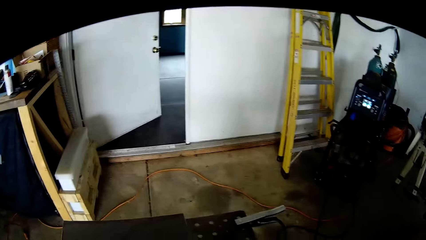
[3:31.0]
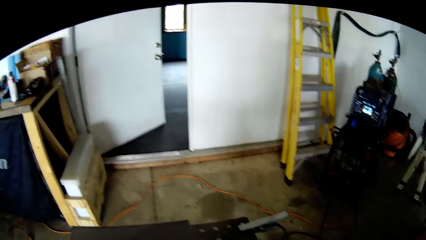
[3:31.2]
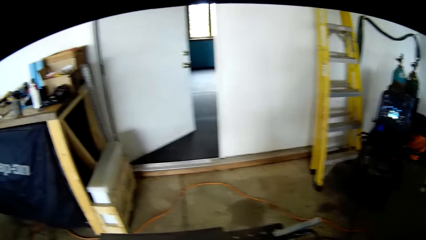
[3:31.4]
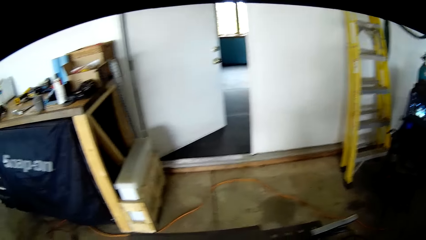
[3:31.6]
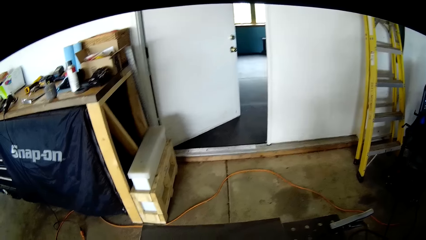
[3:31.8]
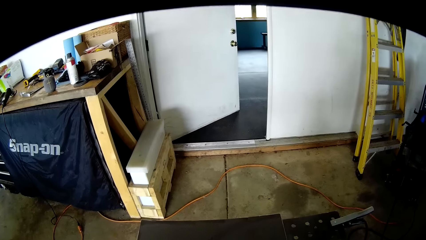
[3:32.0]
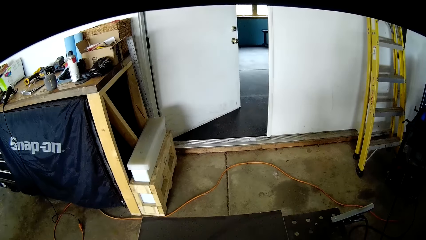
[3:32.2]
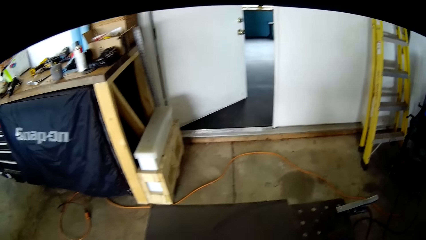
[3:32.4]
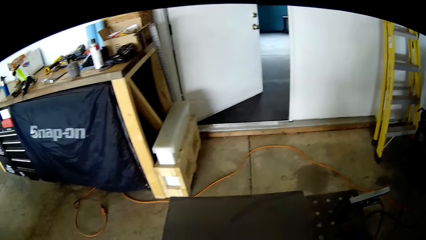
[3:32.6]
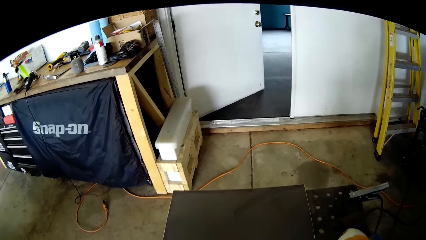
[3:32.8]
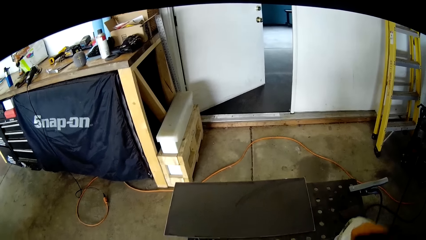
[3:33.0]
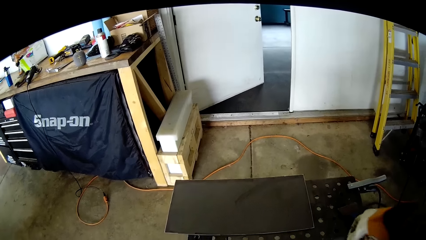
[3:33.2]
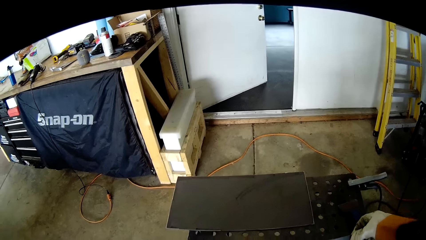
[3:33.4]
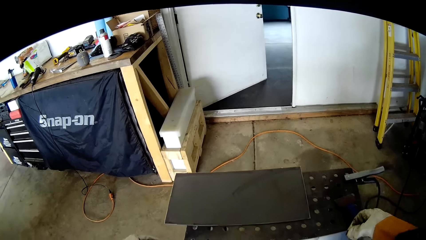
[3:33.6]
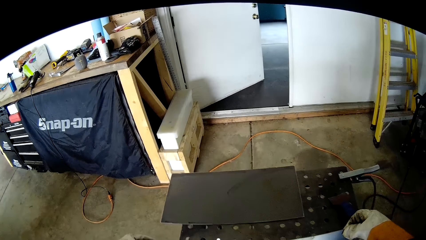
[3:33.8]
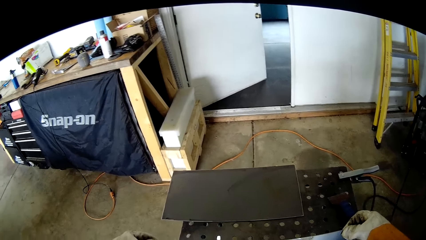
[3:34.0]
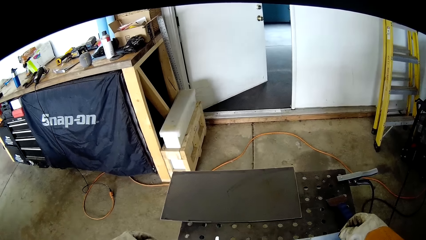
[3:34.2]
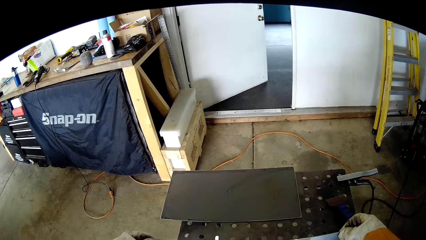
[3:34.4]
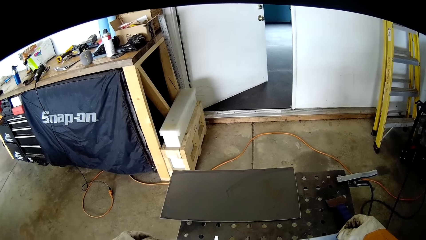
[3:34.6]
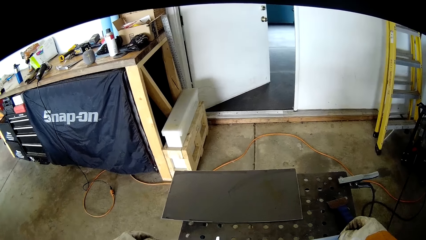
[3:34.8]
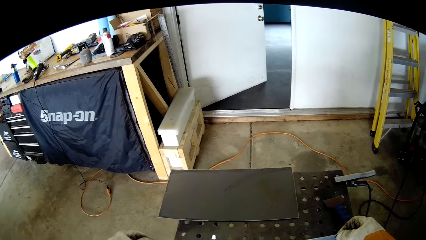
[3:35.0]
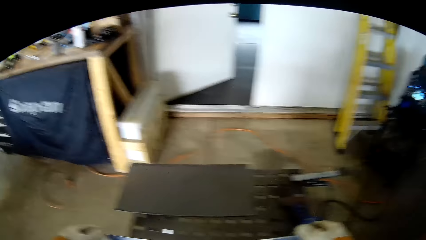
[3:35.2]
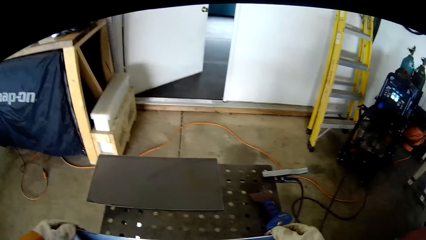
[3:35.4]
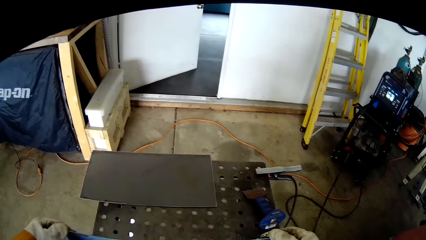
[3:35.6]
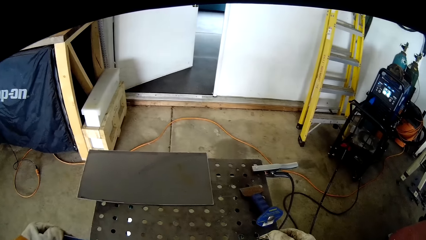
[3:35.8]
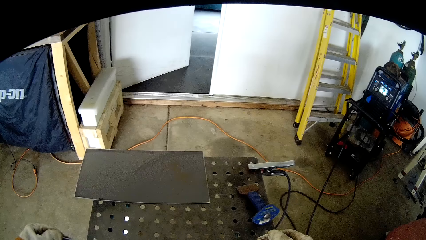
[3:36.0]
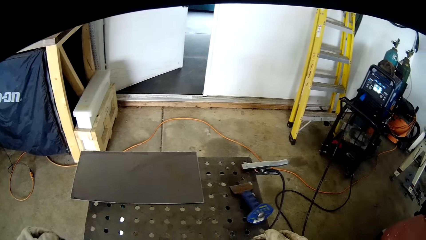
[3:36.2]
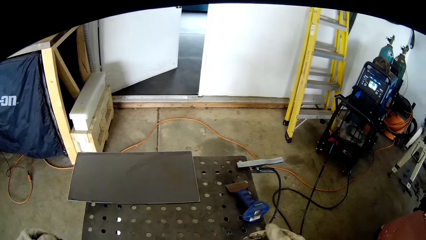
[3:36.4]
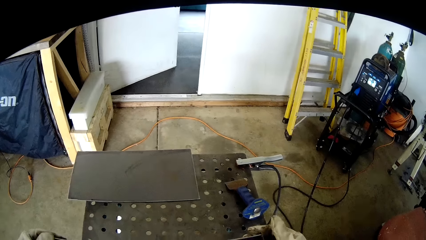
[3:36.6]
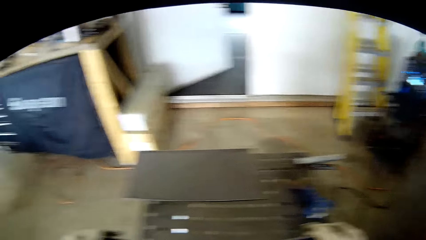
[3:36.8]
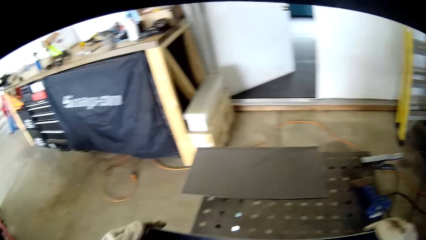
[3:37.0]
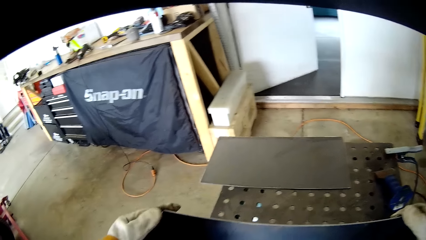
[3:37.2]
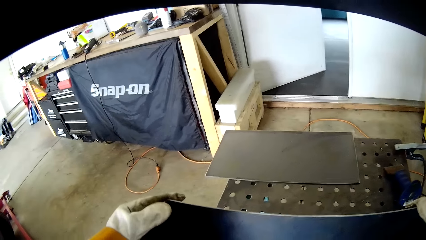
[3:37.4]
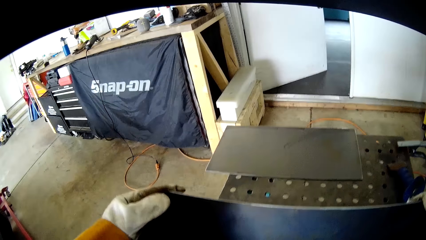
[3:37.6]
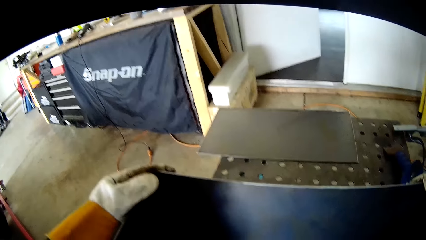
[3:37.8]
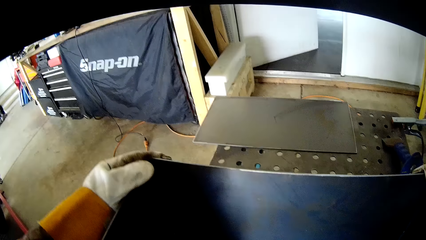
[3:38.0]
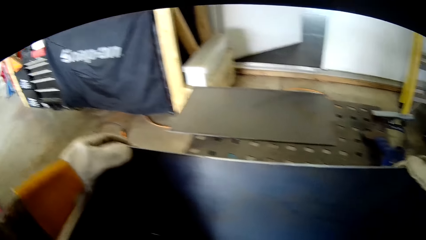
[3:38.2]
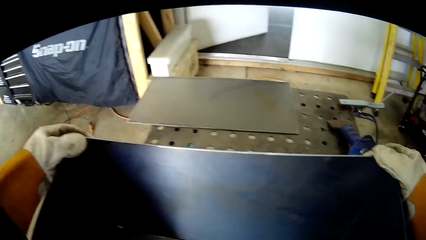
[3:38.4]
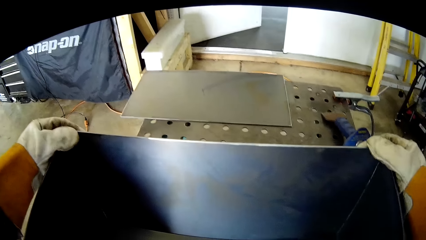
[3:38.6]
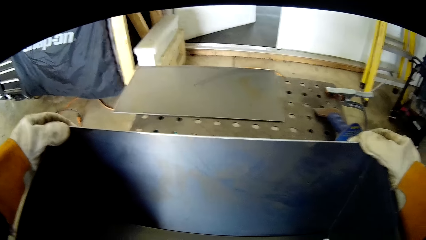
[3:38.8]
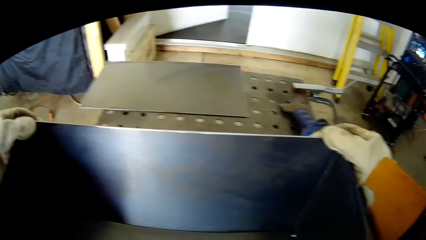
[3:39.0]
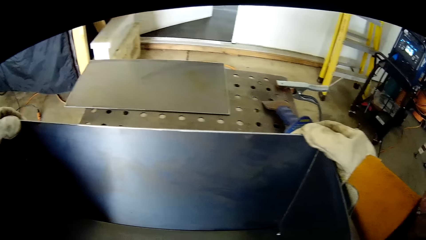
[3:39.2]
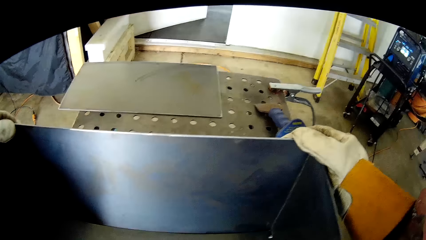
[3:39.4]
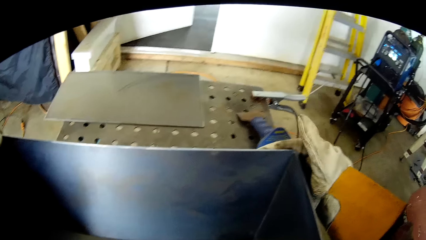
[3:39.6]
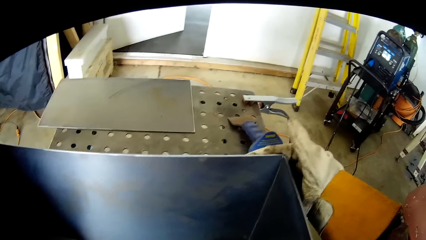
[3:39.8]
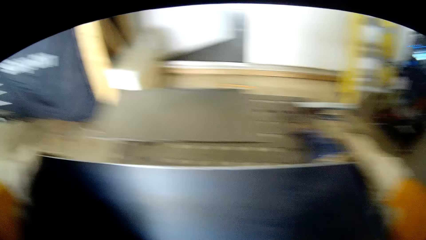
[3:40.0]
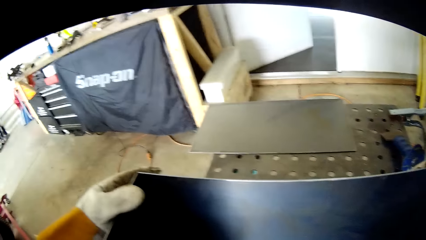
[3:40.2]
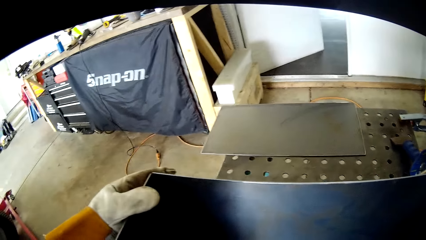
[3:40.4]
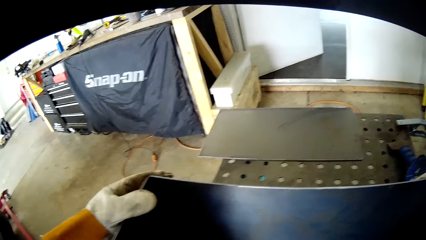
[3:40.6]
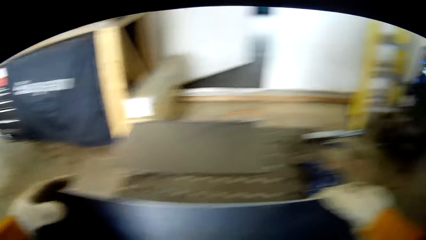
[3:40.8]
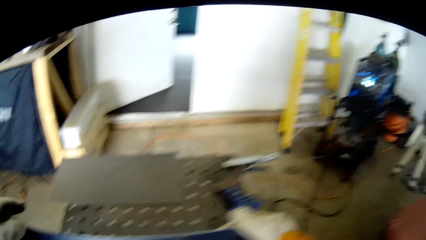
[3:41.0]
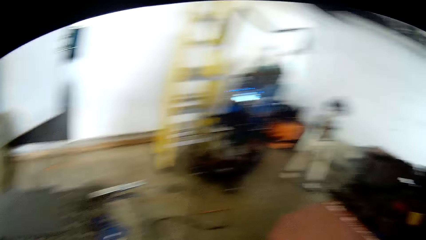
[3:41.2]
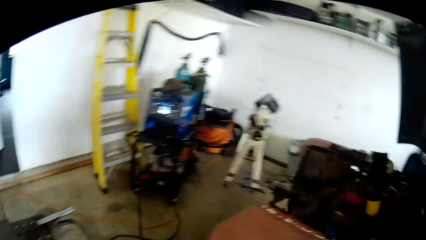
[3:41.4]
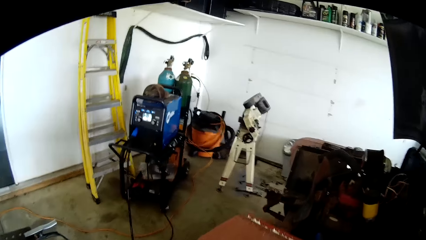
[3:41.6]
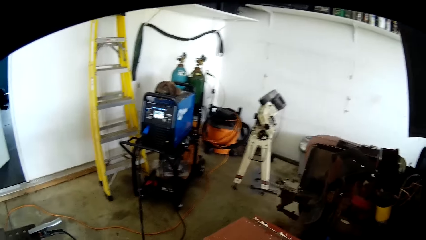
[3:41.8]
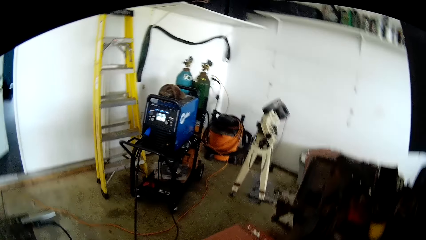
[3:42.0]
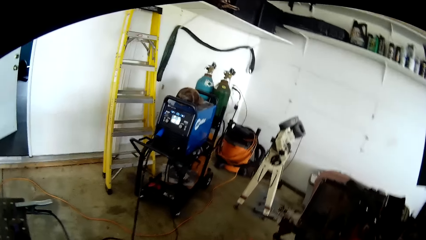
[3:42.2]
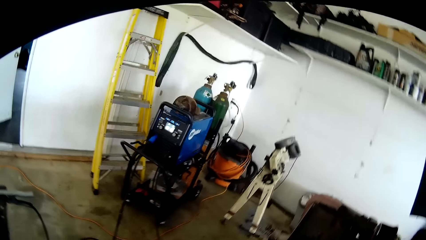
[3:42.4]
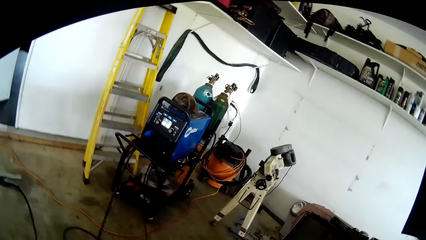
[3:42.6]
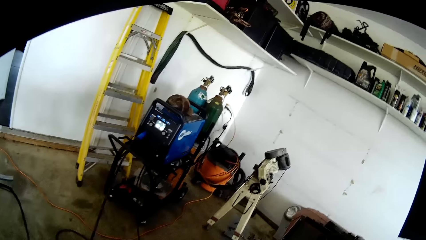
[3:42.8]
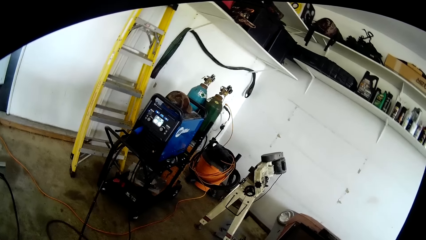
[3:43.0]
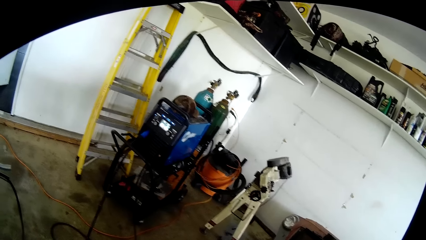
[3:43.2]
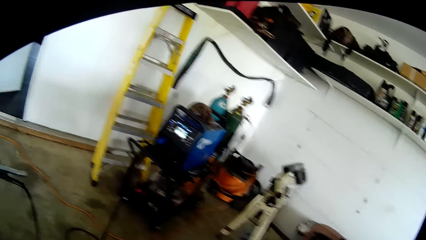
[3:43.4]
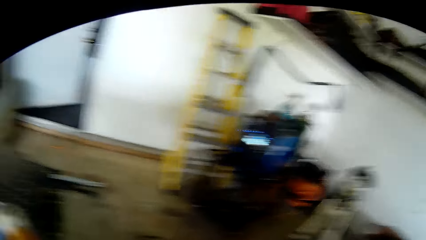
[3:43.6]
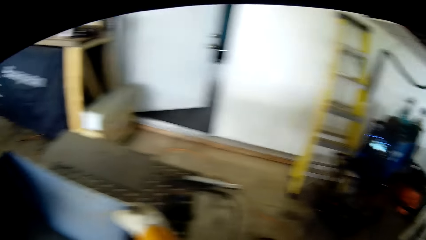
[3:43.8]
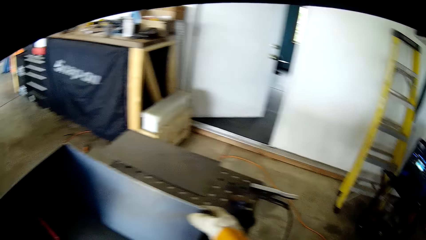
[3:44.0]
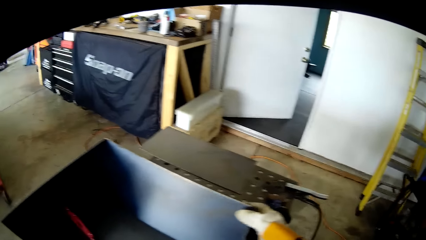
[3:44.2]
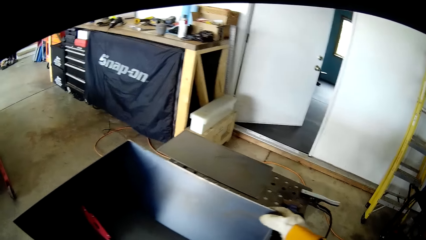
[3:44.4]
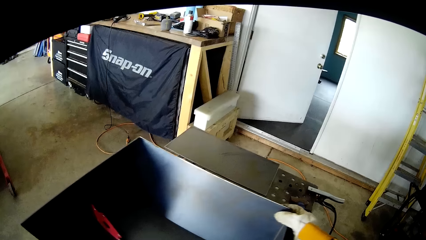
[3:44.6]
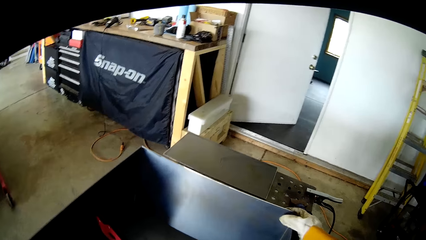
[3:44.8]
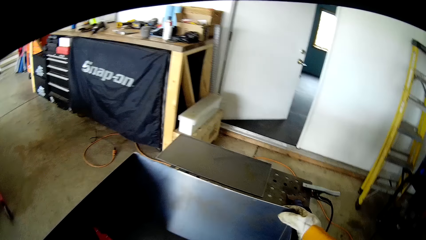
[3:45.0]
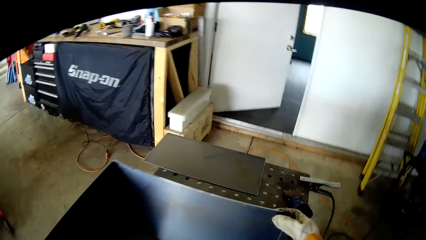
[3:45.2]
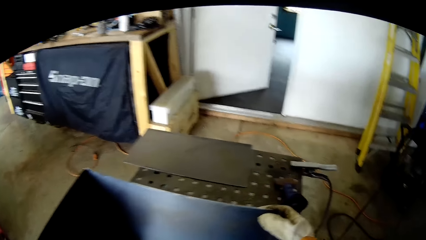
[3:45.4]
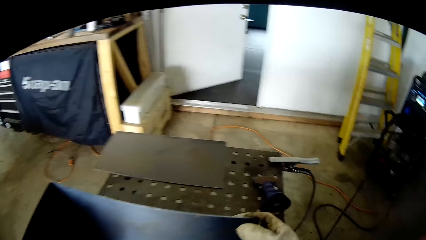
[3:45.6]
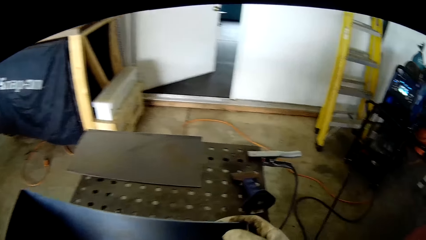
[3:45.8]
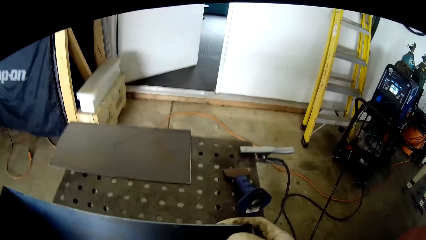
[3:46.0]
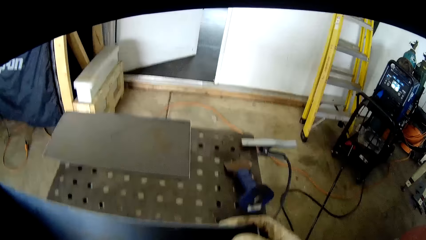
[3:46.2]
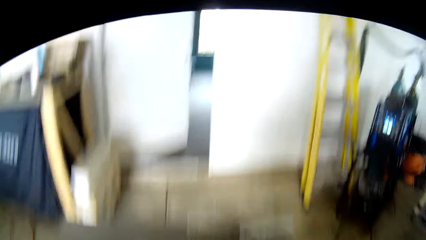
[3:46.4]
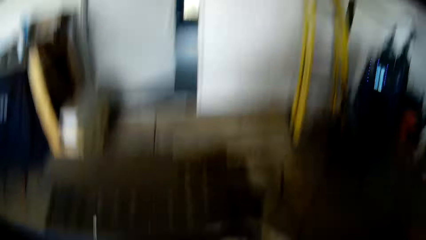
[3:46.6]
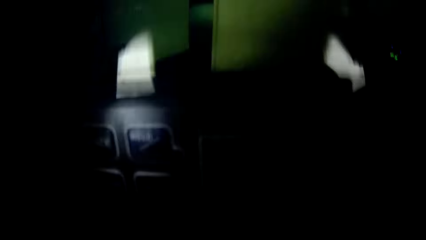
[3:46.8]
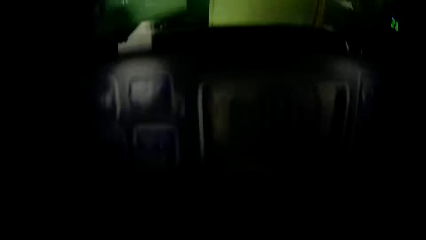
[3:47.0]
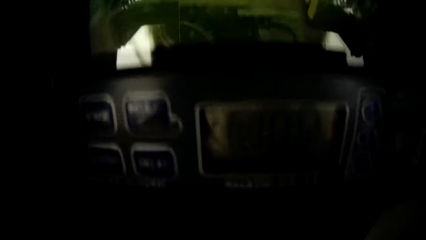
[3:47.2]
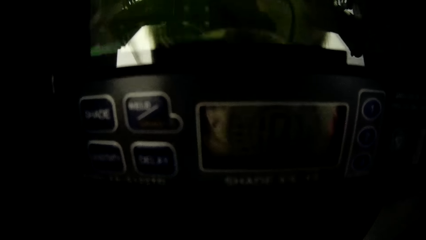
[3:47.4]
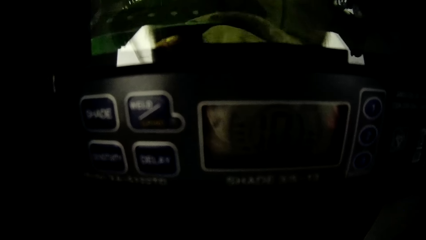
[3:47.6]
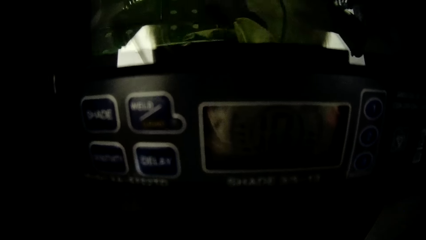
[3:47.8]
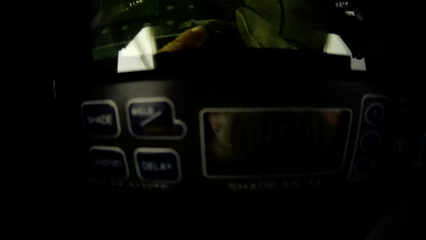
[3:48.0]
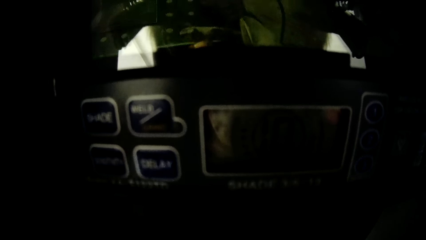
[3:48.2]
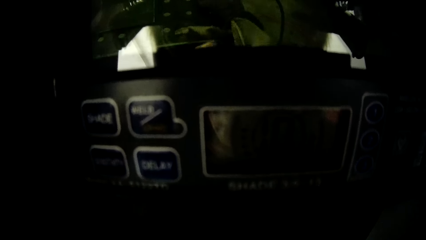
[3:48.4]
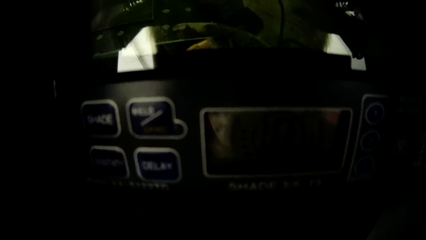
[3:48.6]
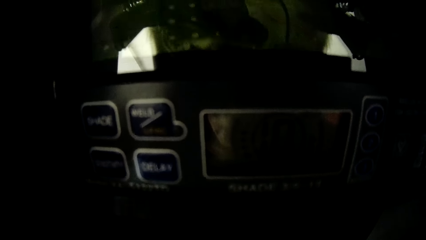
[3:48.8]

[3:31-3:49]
The camera wearer adjusts the steel sheets on the welding table with his right hand. He pulls the welding helmet over his face with his right hand.
